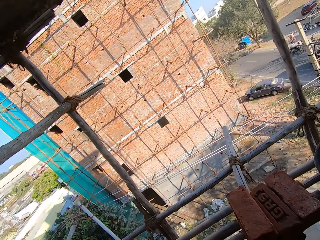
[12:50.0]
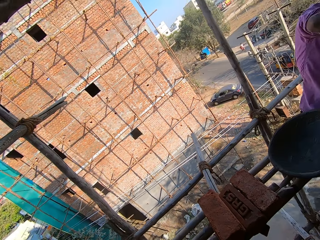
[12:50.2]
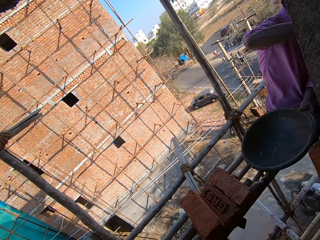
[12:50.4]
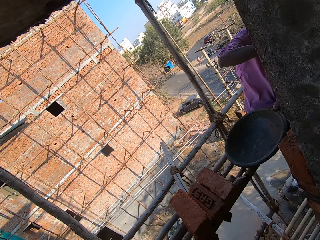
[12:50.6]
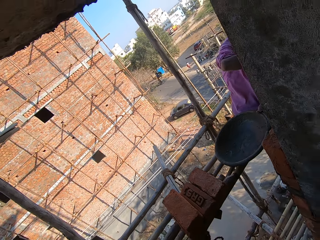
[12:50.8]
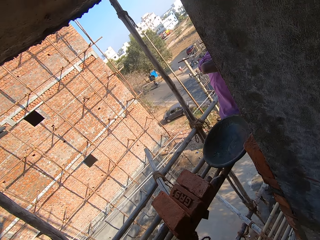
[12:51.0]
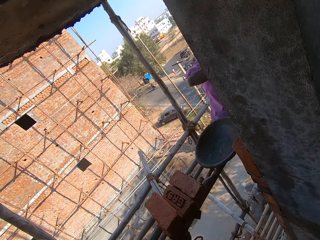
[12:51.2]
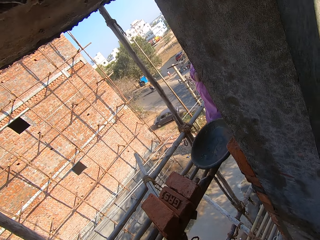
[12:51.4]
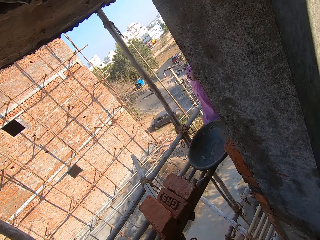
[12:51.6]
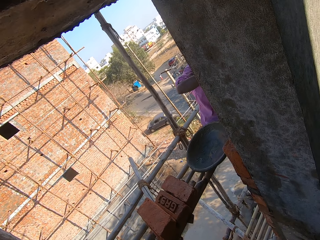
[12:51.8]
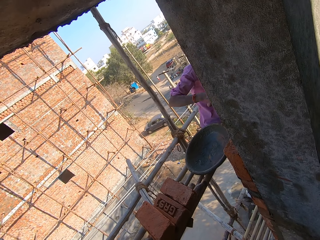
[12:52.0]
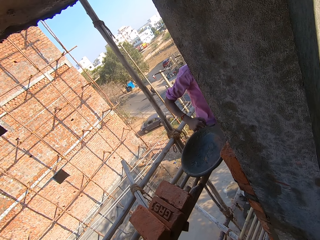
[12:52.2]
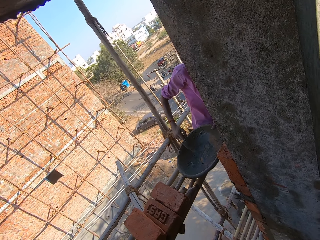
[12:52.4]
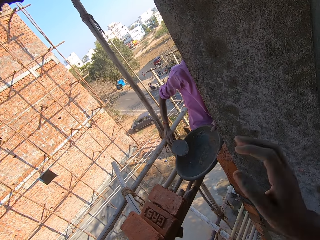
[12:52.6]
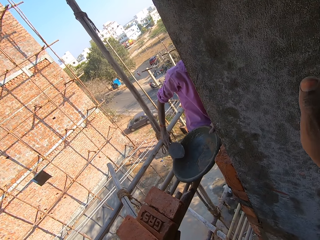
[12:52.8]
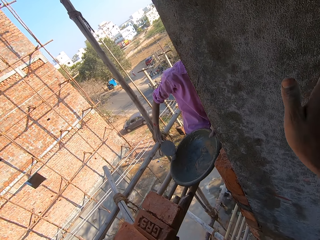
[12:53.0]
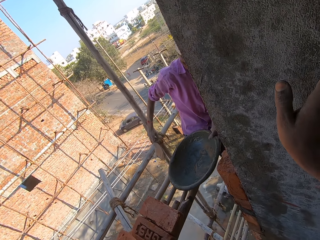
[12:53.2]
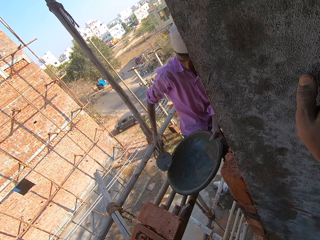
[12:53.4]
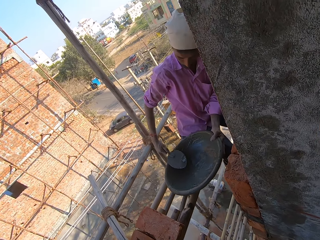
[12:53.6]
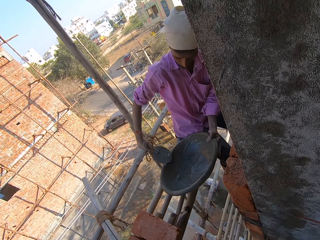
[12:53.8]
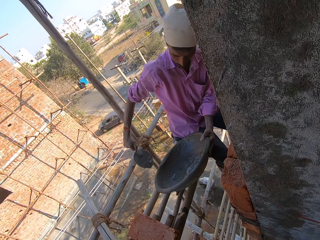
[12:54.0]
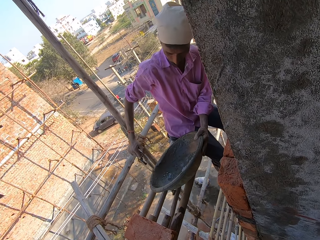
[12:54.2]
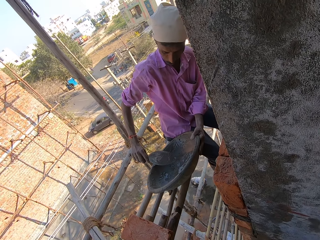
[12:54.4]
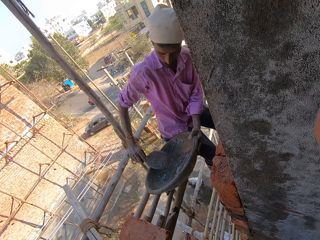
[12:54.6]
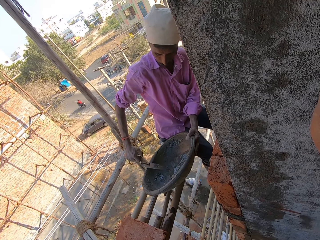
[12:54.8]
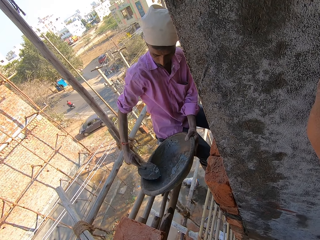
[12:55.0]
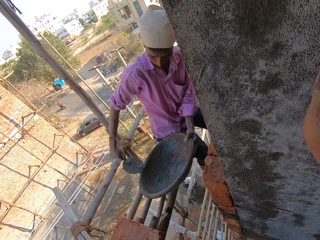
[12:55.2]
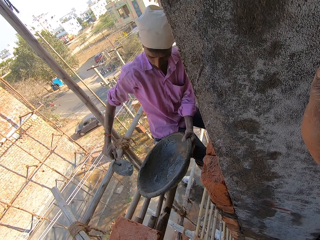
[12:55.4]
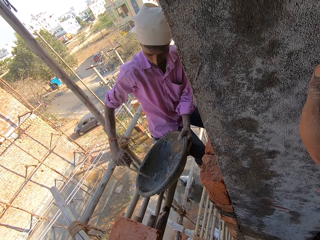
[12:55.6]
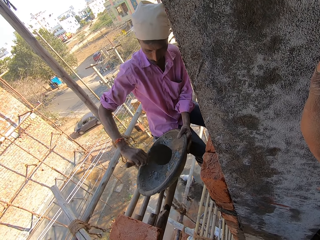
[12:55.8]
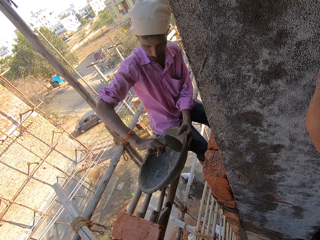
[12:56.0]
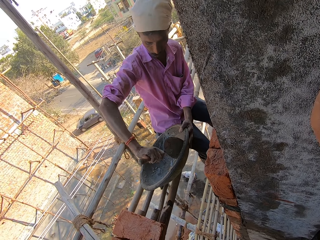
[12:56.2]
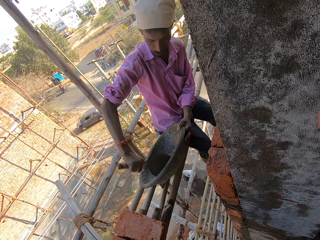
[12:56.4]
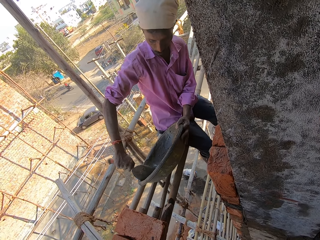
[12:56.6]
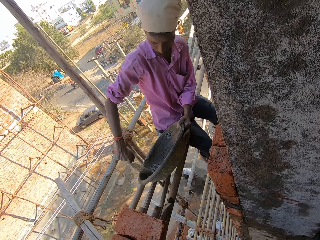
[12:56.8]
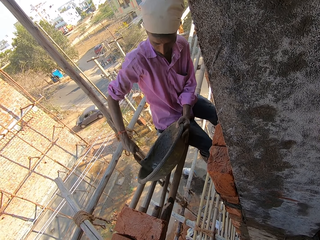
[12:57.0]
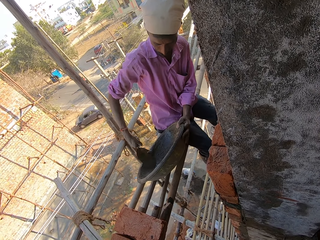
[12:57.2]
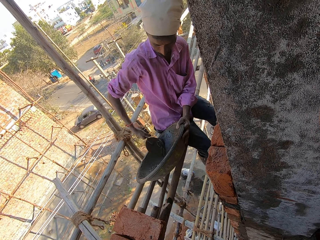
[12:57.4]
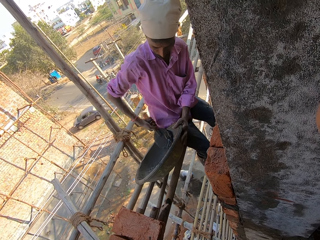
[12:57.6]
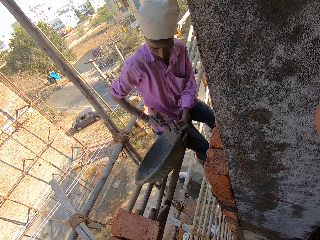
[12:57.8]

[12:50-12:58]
The camera wearer talks to a man. They remove the hand from the pole and hold the concrete pillar with the right hand.
